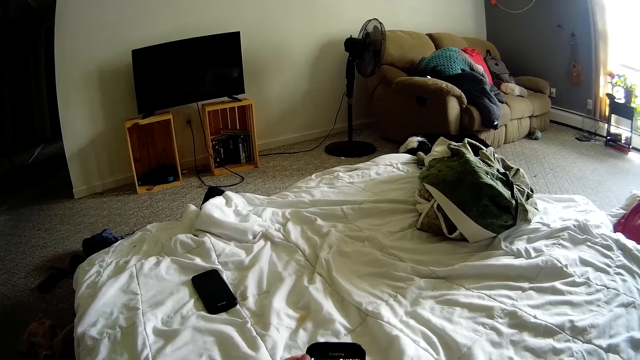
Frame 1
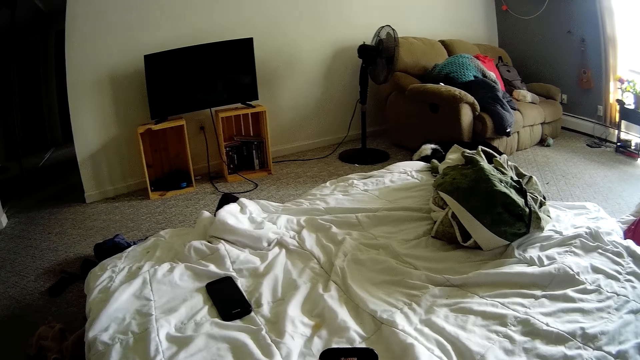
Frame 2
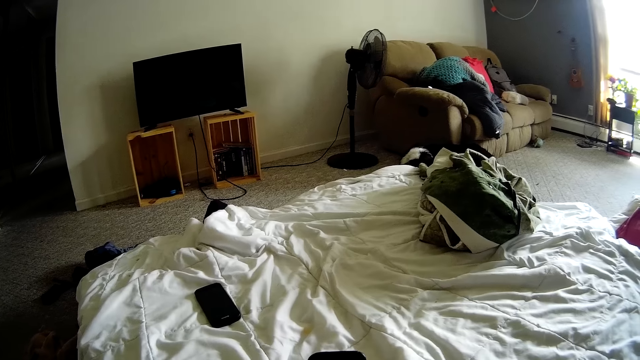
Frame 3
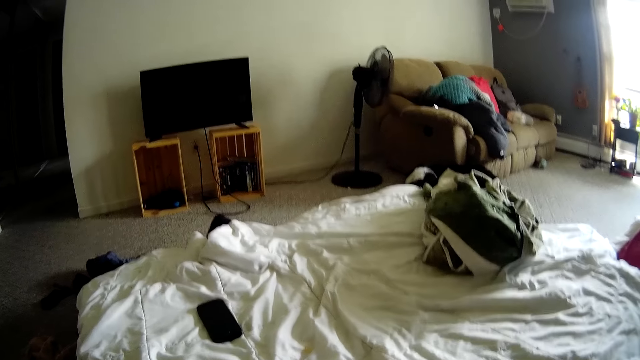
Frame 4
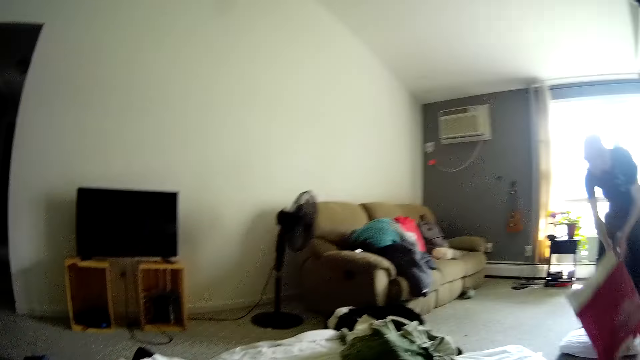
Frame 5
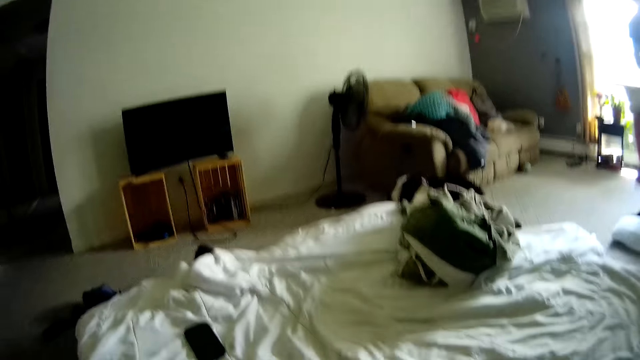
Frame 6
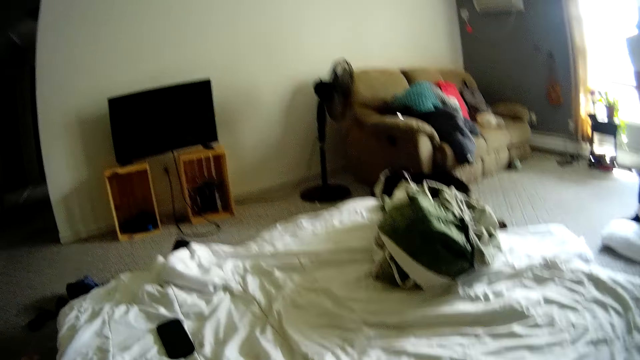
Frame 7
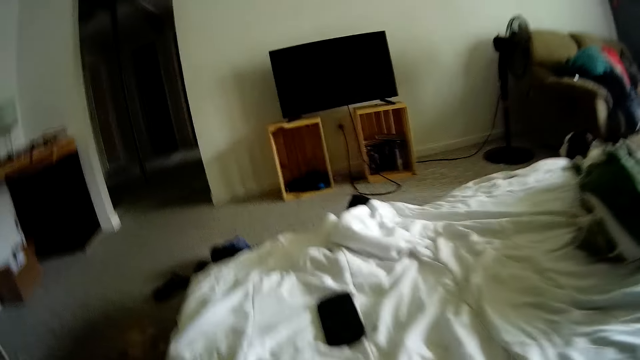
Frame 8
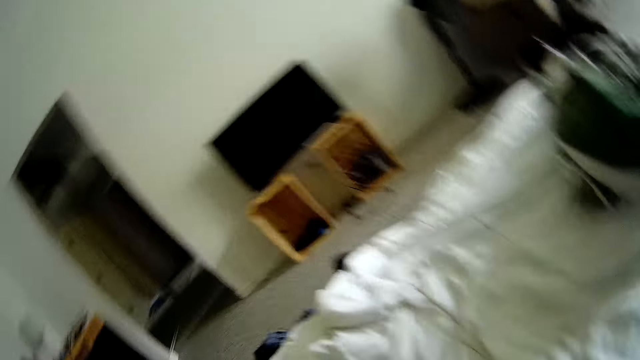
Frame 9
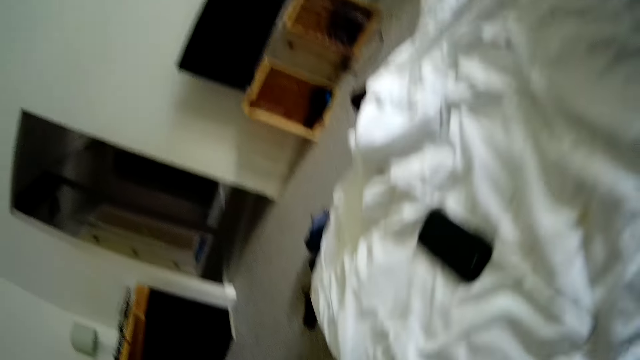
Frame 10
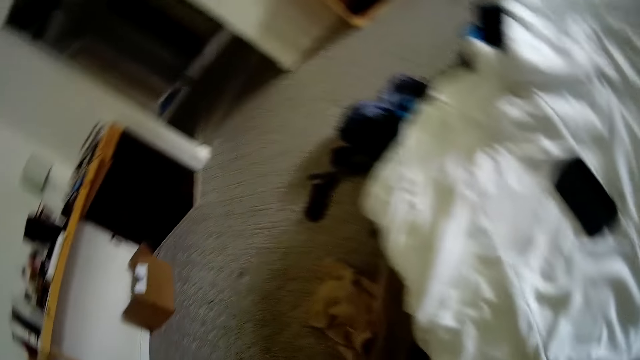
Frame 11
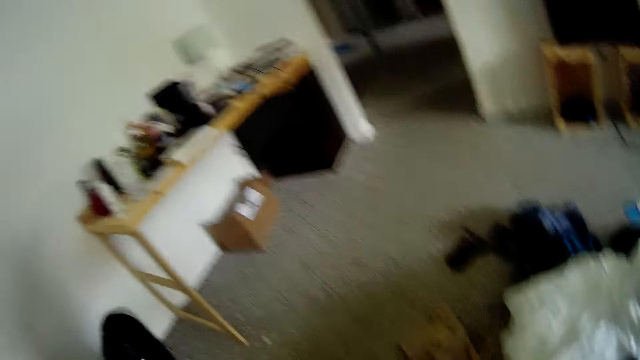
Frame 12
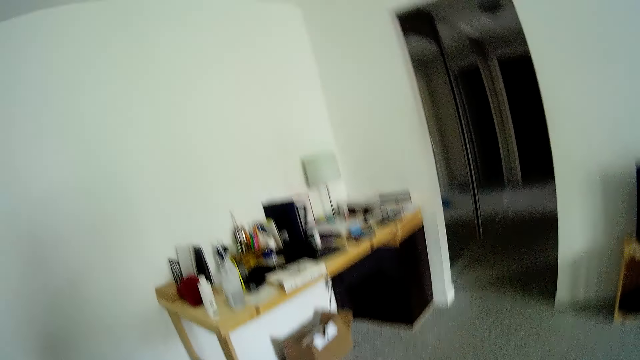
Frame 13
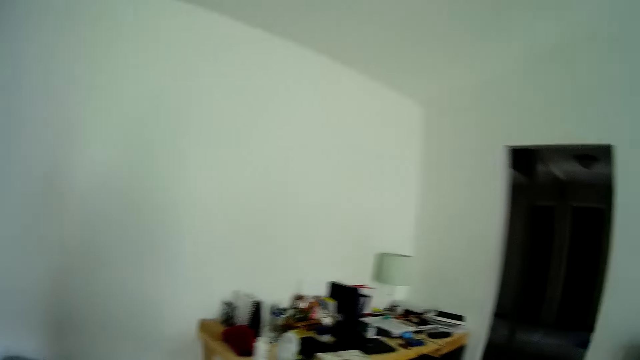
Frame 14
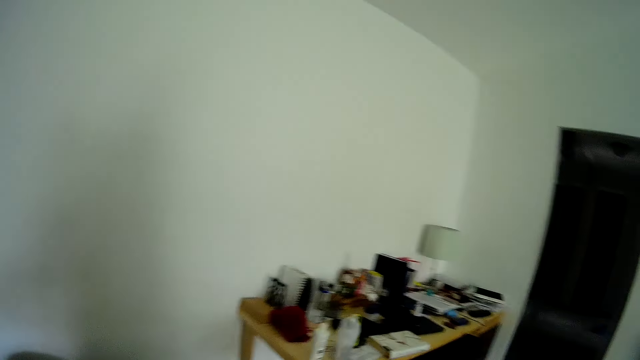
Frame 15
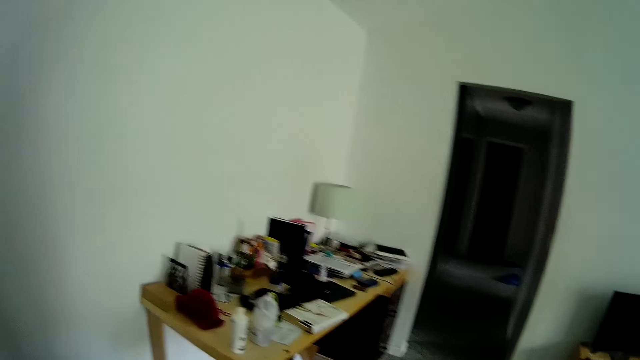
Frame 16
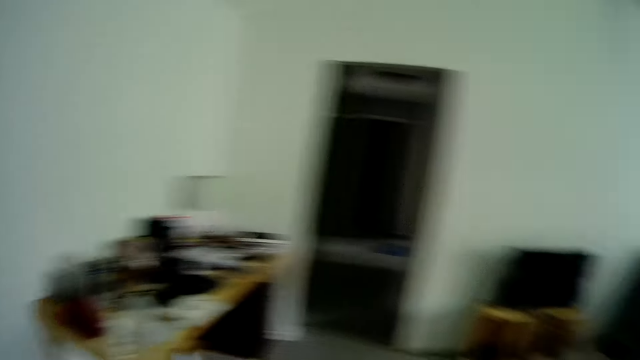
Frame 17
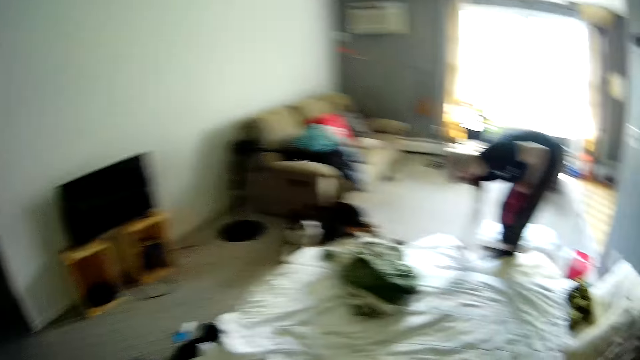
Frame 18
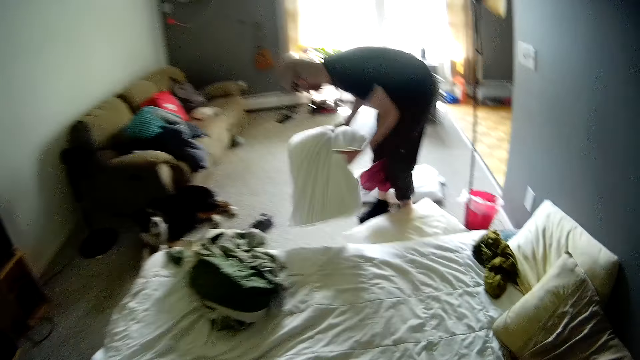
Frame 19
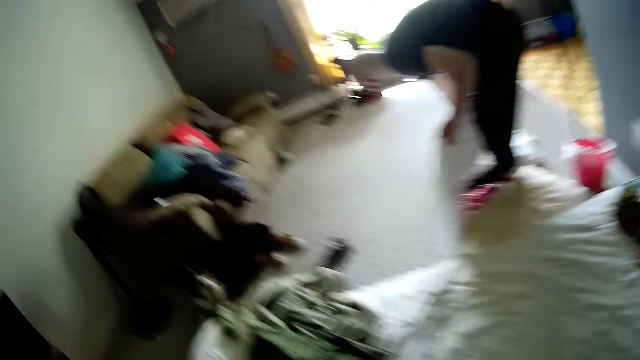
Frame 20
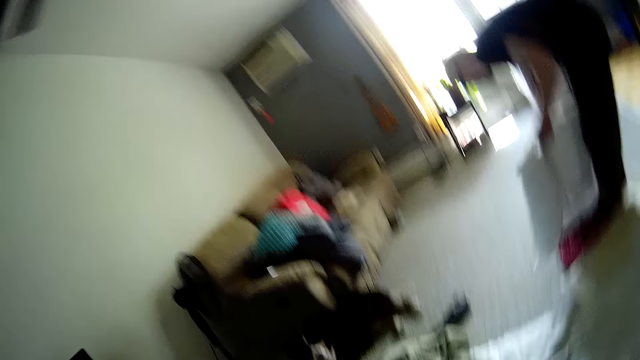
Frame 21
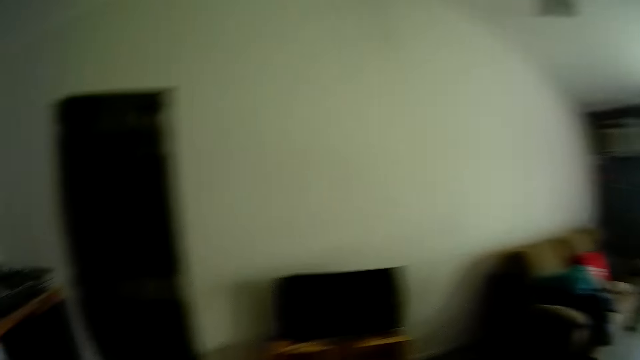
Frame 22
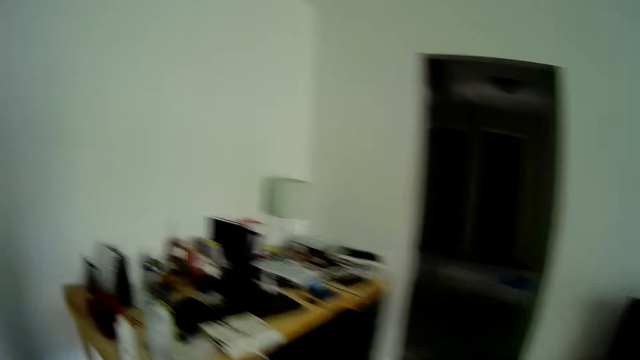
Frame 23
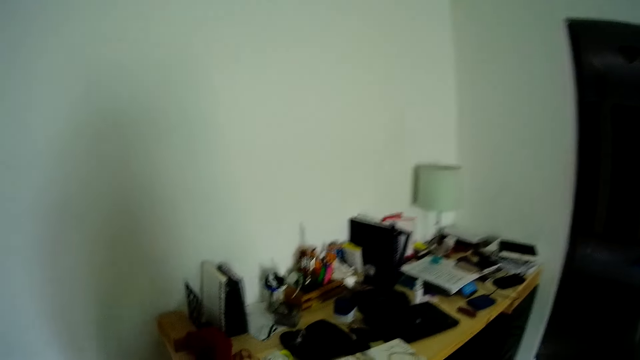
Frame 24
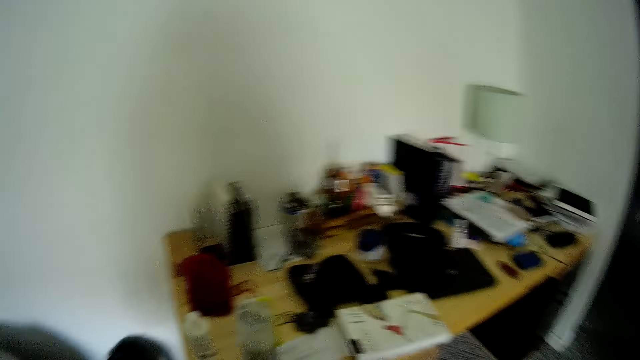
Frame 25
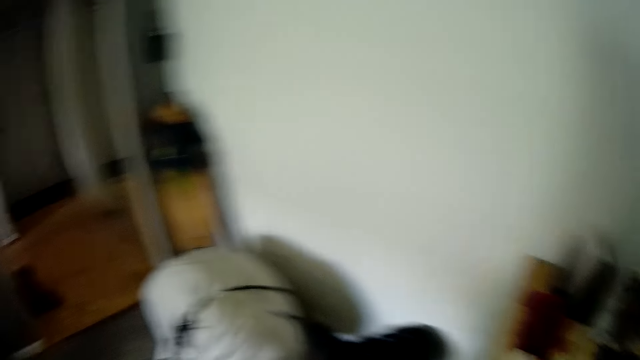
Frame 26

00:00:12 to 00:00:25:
A man picks a pillow from the floor with his right hand. The man picks clothes or the pillow from the floor with his hands.

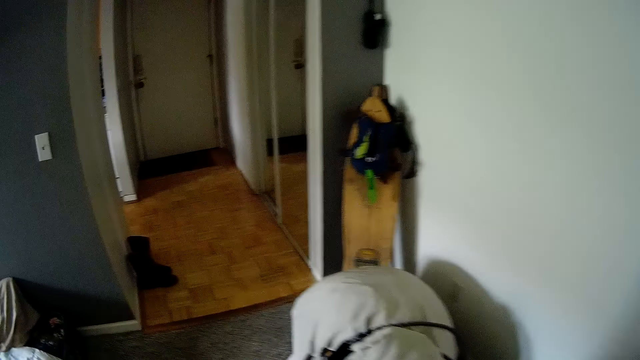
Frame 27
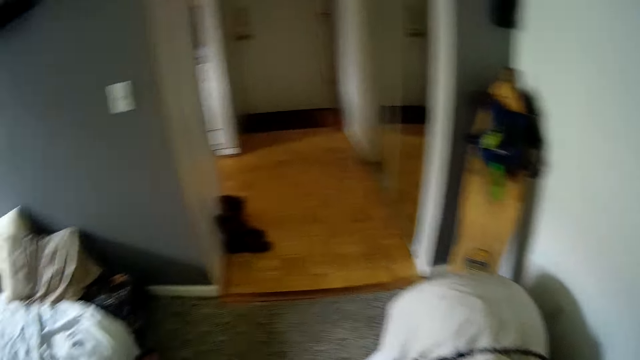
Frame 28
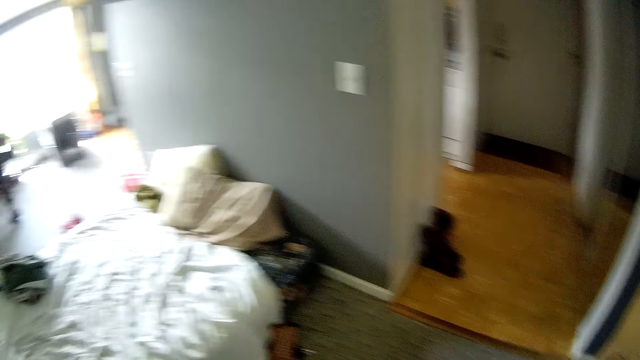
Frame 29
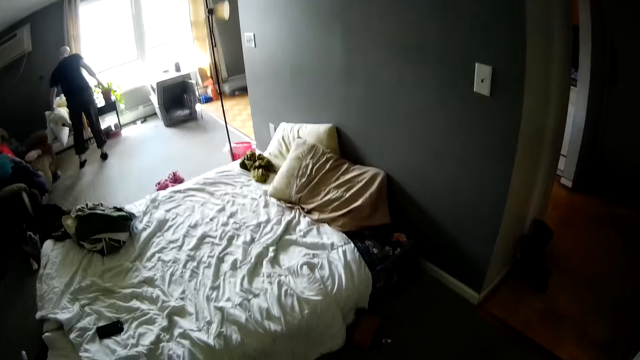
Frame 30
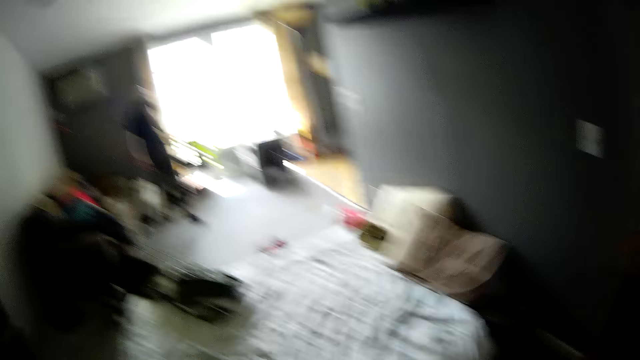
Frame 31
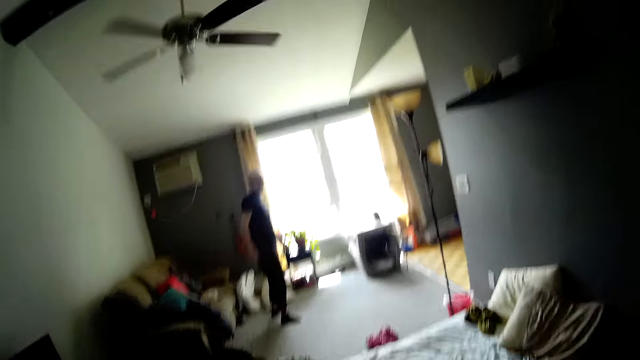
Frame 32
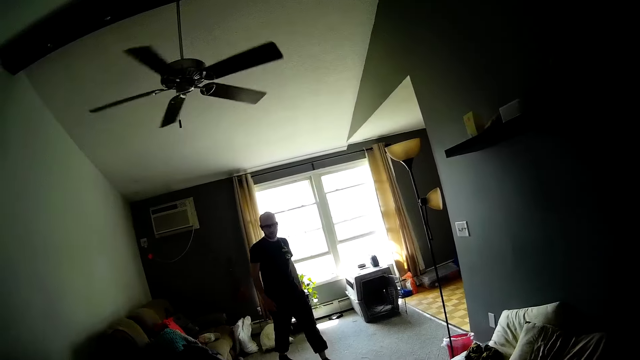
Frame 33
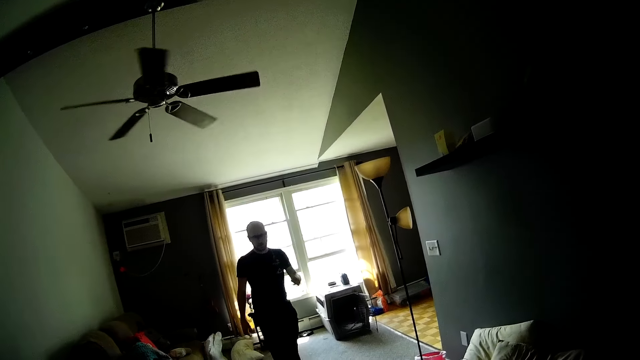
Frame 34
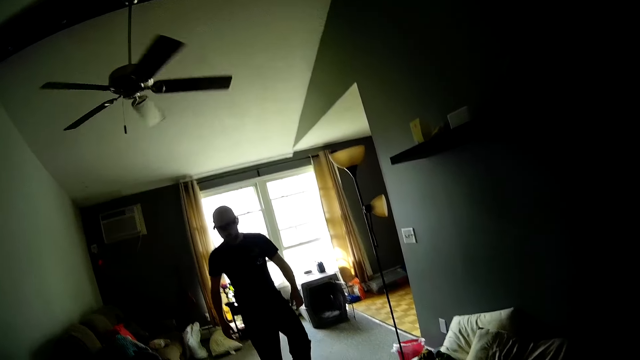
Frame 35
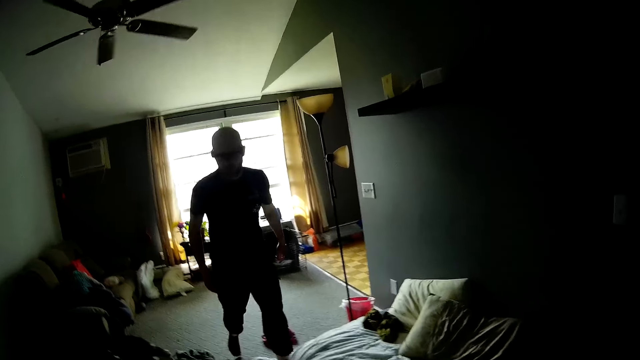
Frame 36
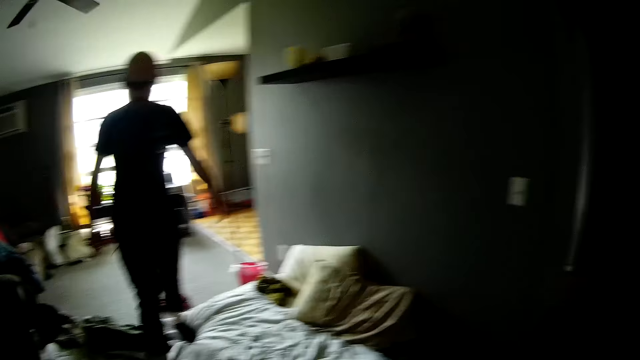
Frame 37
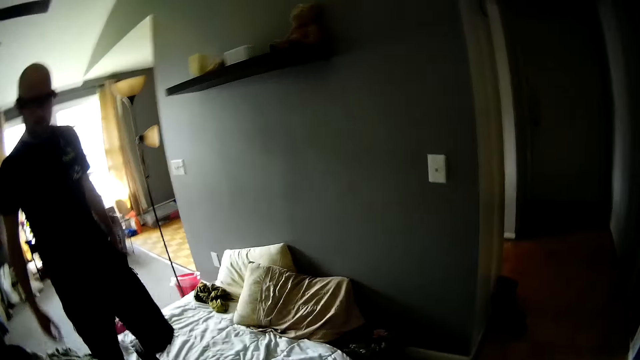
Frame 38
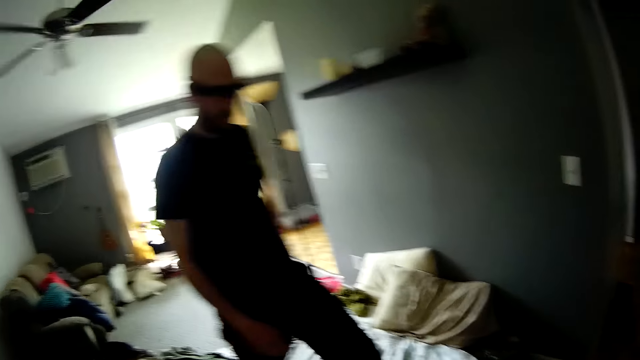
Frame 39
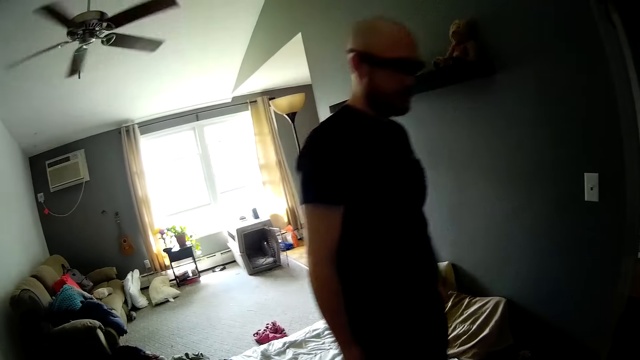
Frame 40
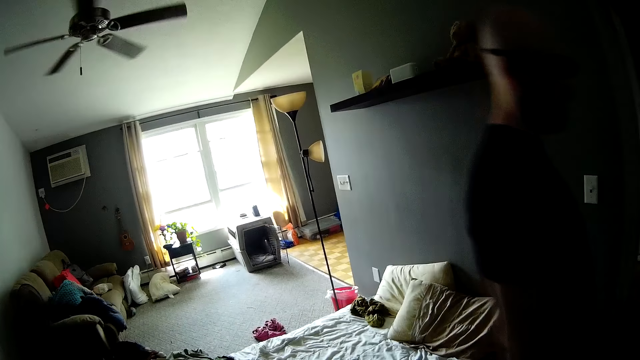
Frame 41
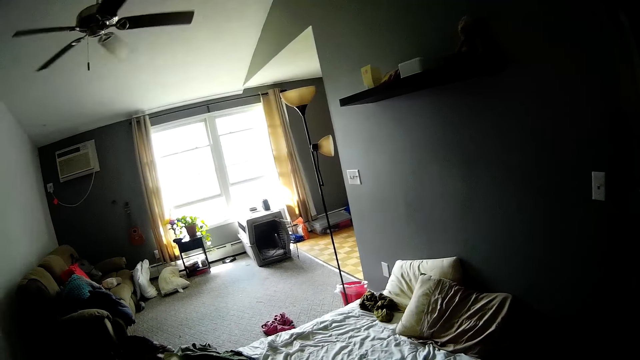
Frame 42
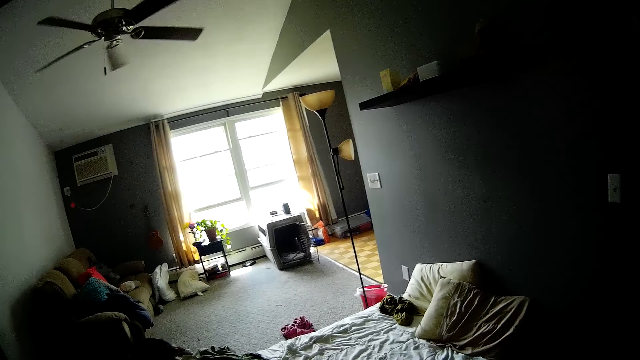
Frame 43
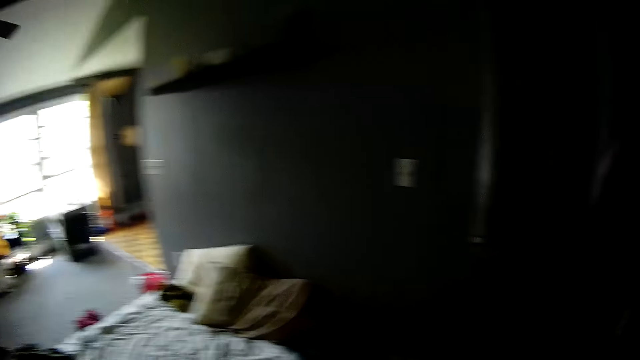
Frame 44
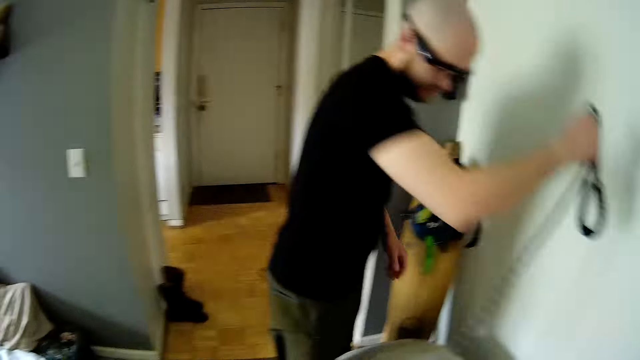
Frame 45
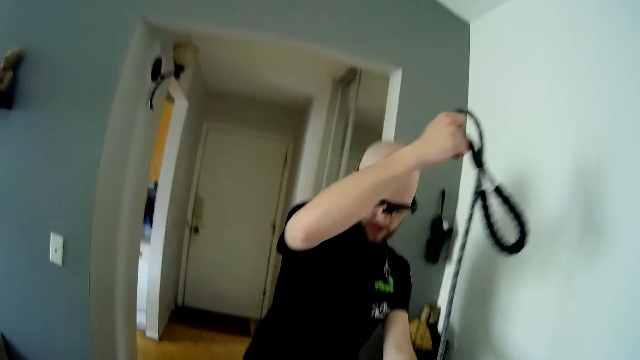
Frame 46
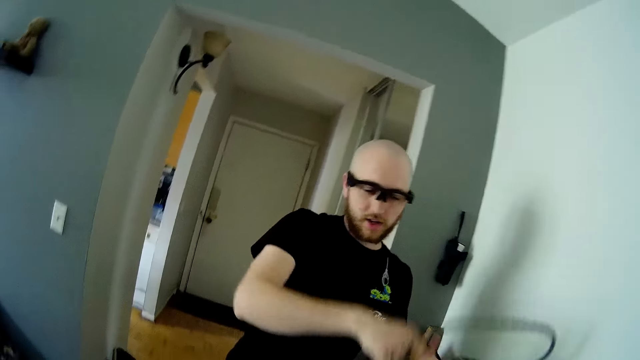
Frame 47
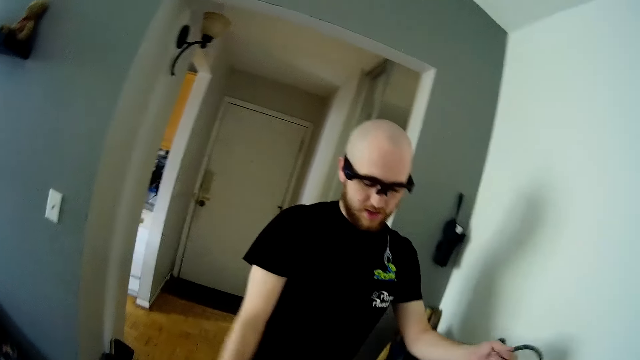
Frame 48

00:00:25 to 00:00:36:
The man drops the clothes in his left hand to the floor. The camera wearer interacts with the man. The man holds a wire line with his hands.
